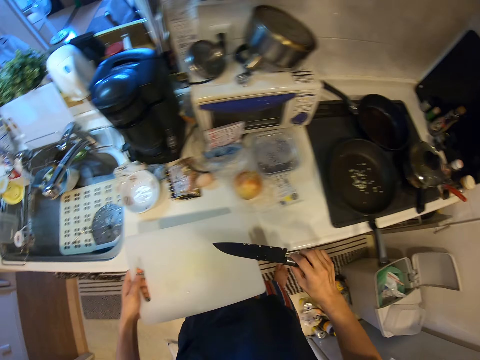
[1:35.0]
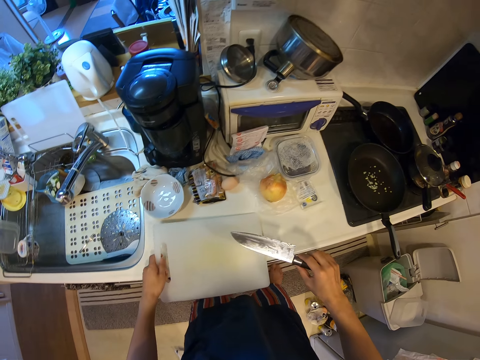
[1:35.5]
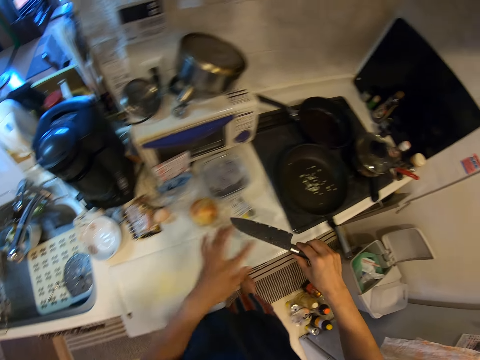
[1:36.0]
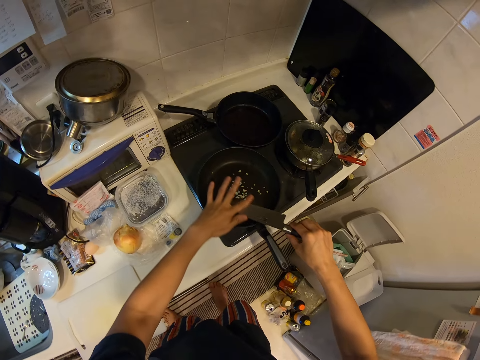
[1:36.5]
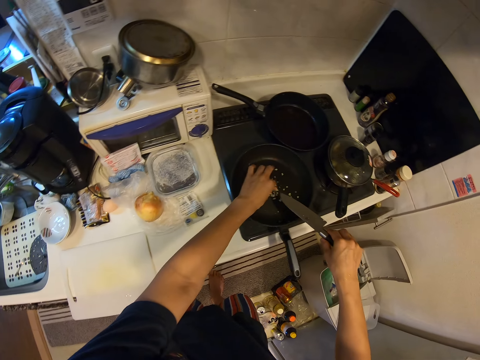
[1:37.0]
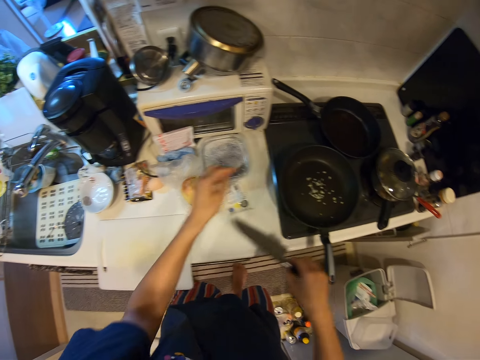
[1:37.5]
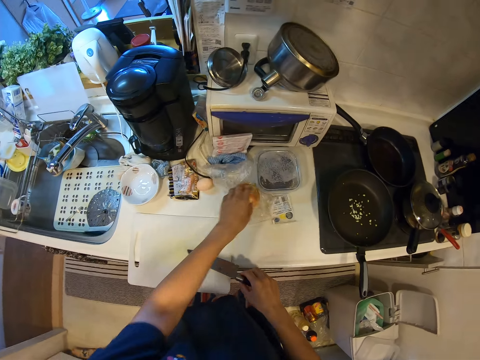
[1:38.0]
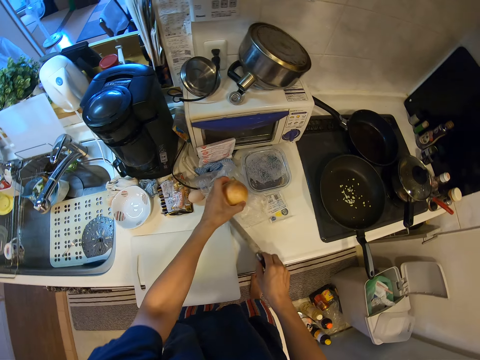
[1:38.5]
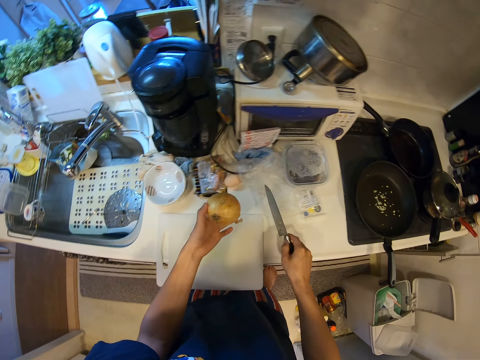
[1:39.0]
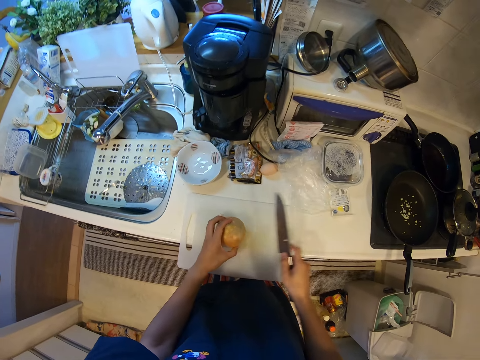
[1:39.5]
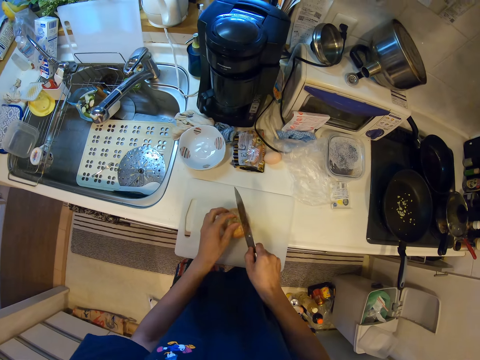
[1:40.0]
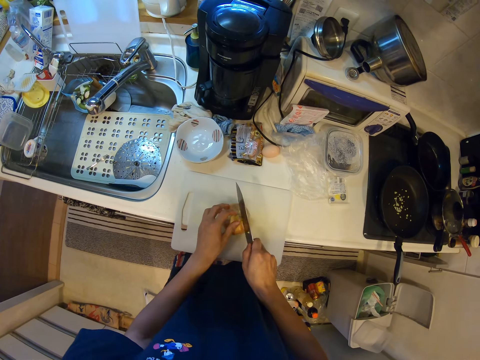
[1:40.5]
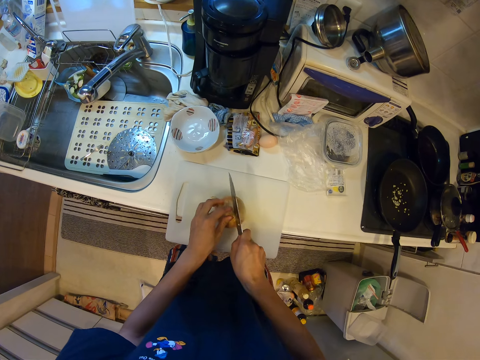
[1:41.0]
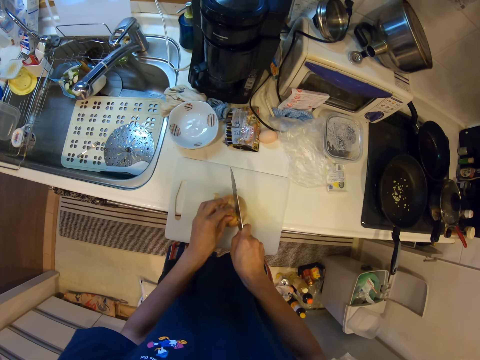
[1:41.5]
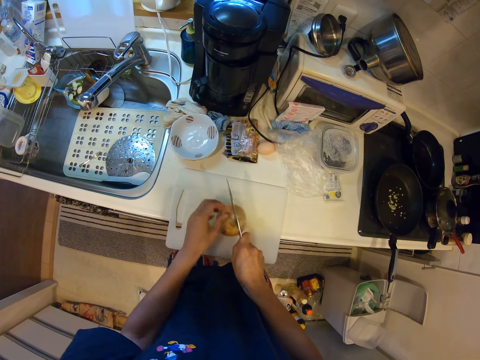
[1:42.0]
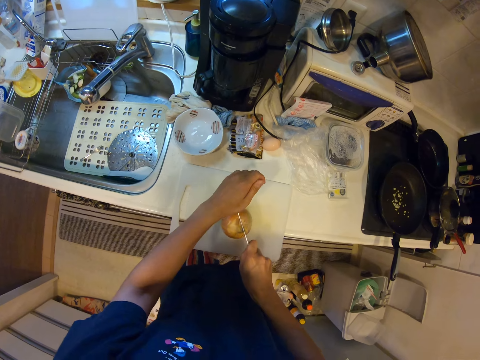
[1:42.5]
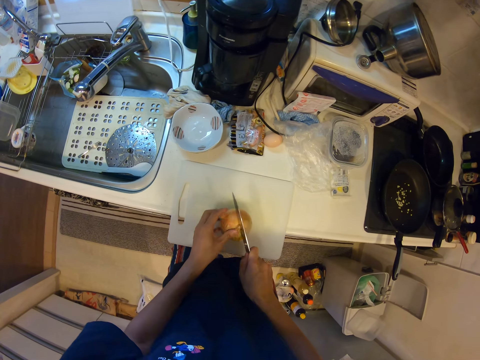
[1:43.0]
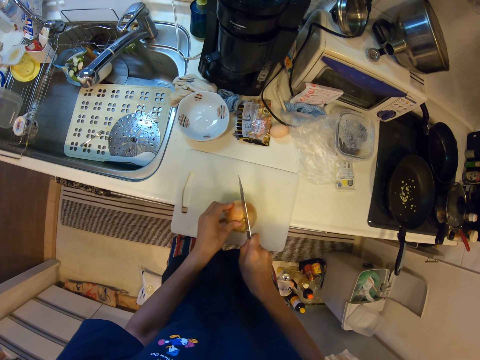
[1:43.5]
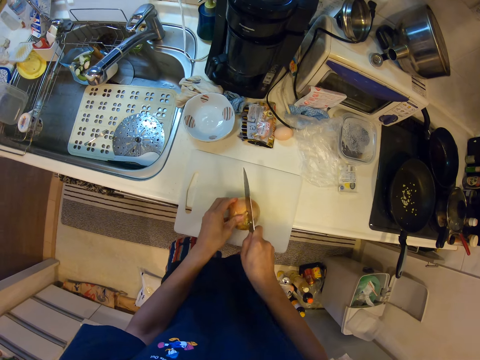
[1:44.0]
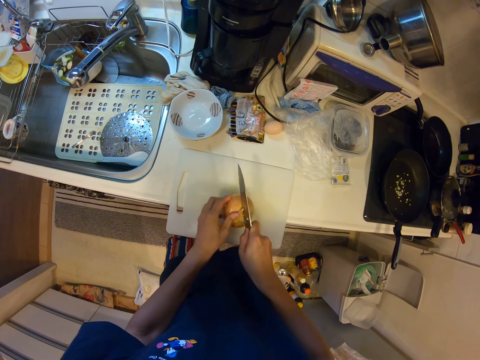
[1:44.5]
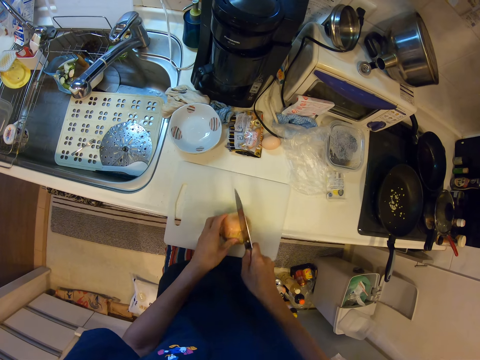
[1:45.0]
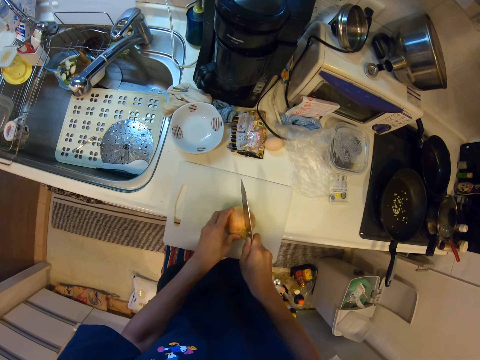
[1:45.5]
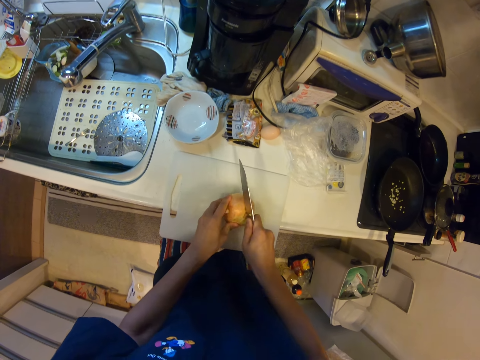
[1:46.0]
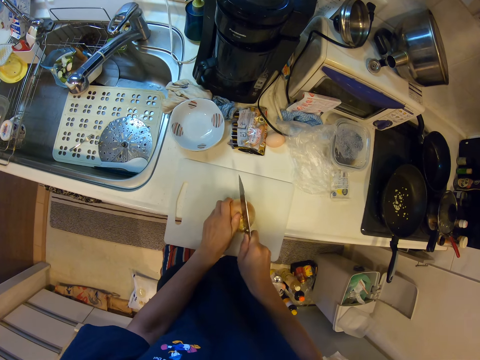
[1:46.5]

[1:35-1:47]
The camera wearer puts the cutting board down. They remove the pieces of onion or garlic from the knife. They pick the onion and pick the knife. They put the onion on the cutting board. They cut the onion.

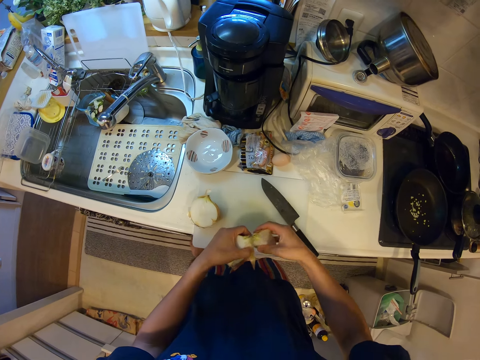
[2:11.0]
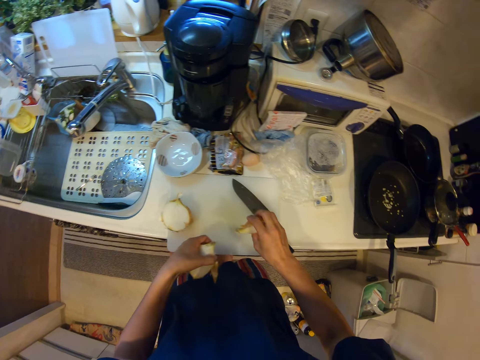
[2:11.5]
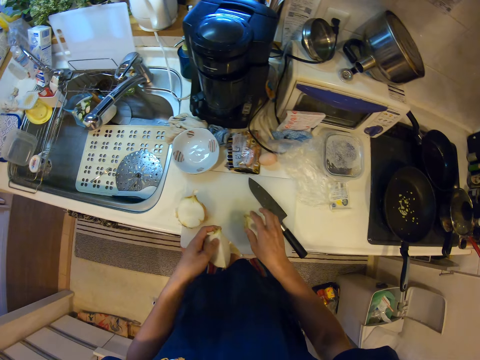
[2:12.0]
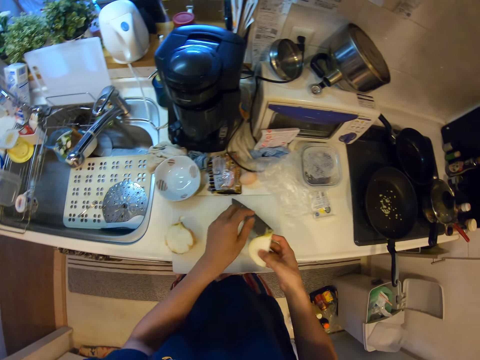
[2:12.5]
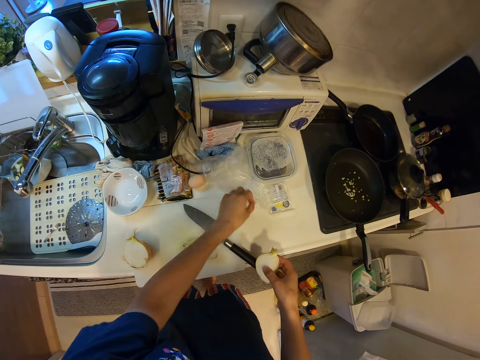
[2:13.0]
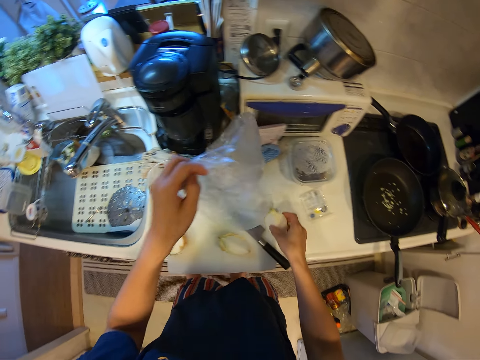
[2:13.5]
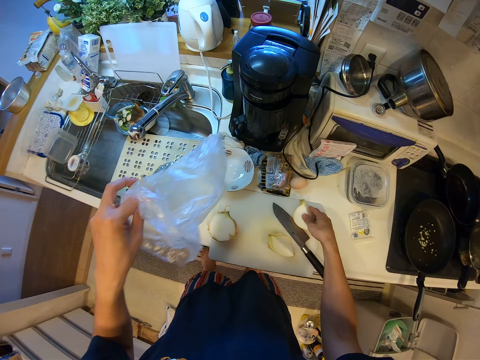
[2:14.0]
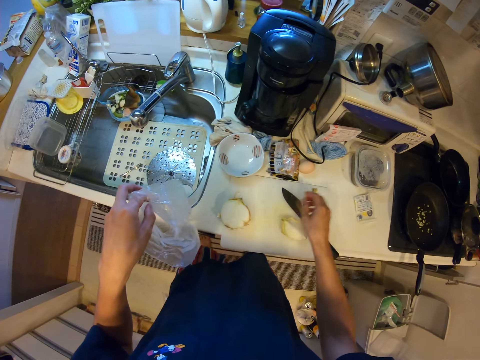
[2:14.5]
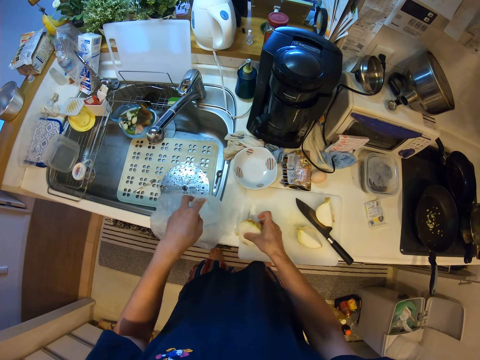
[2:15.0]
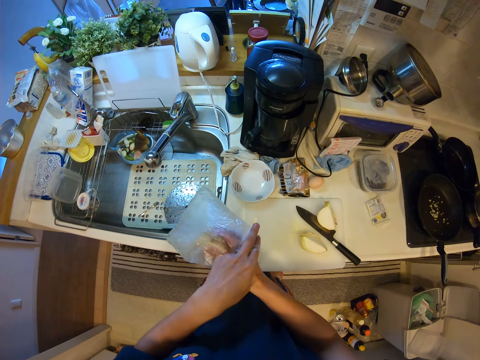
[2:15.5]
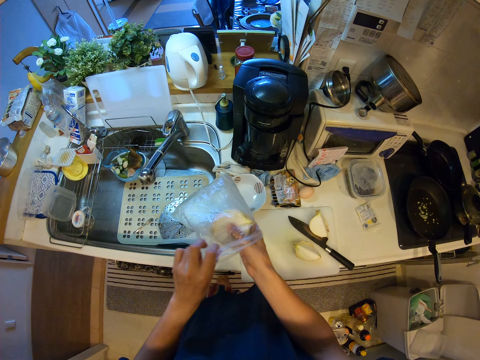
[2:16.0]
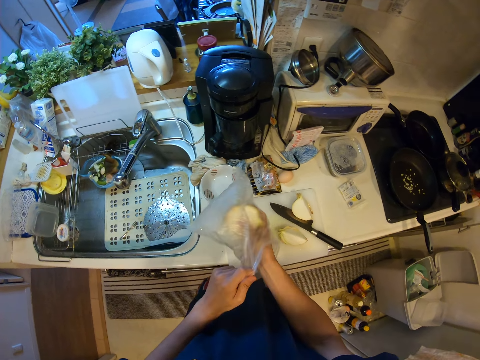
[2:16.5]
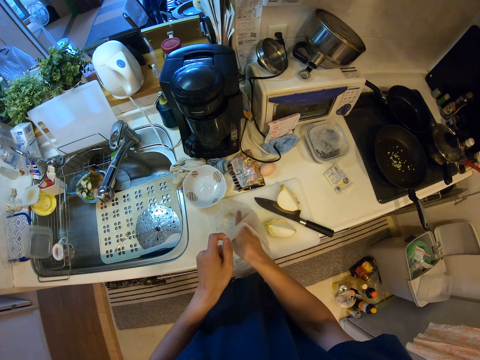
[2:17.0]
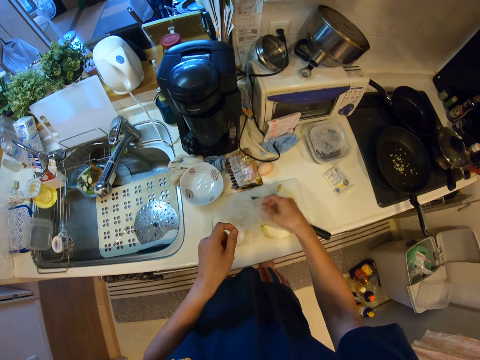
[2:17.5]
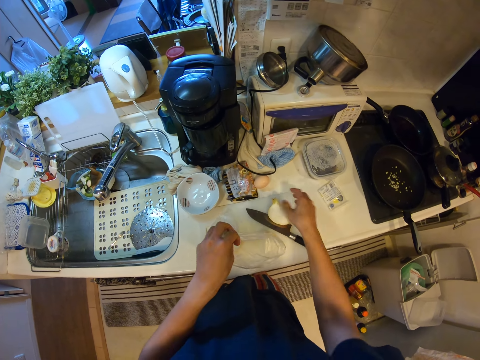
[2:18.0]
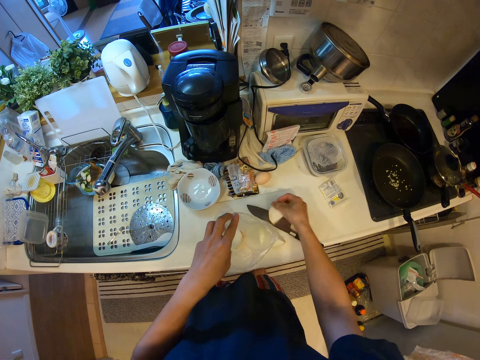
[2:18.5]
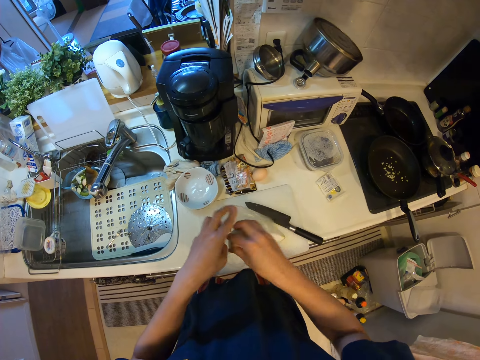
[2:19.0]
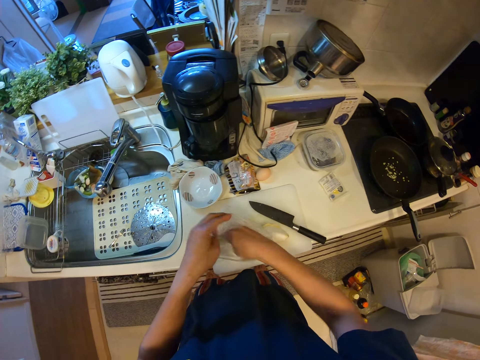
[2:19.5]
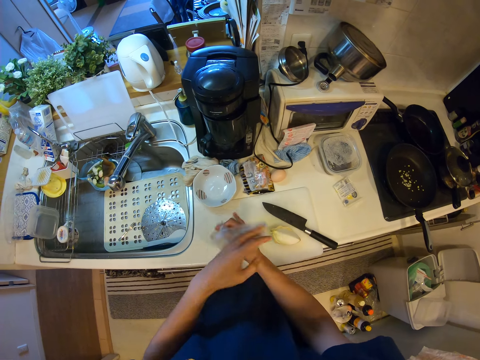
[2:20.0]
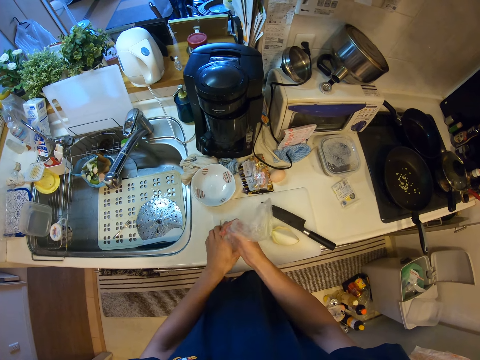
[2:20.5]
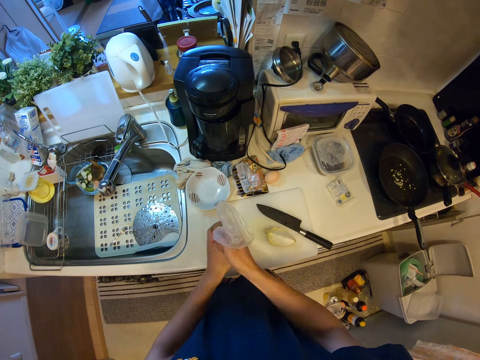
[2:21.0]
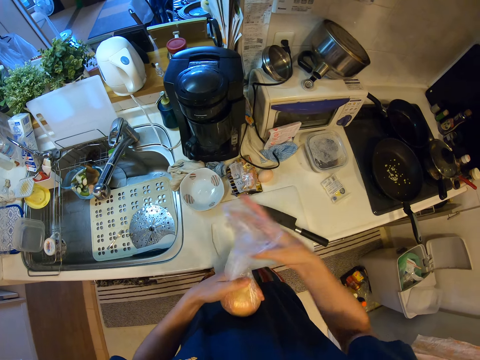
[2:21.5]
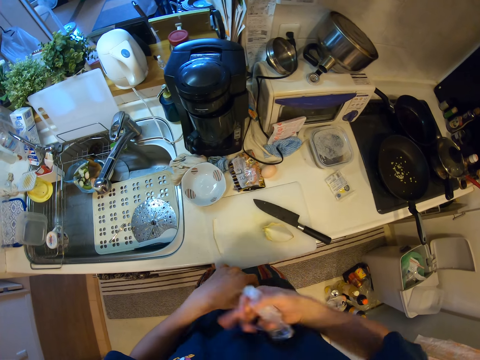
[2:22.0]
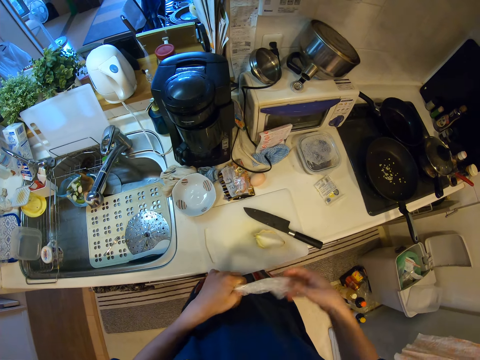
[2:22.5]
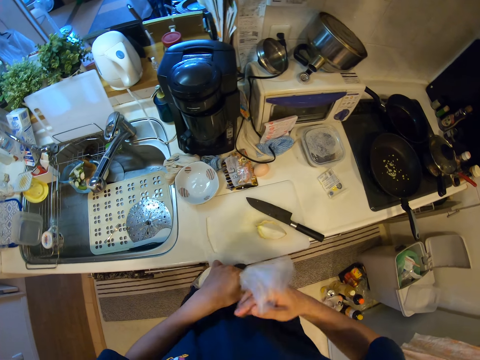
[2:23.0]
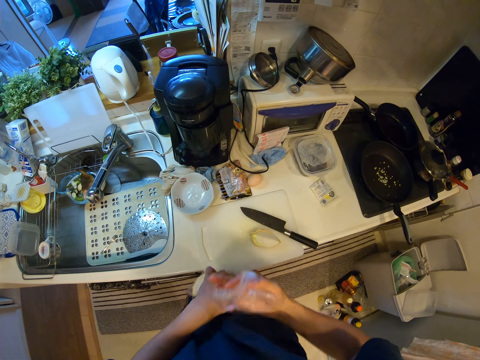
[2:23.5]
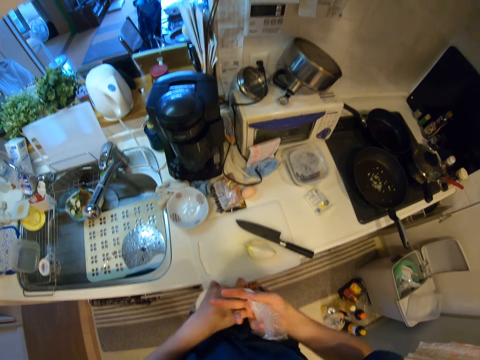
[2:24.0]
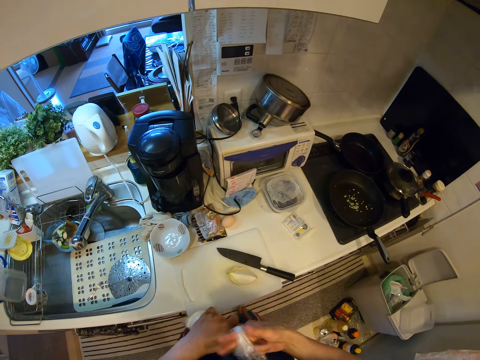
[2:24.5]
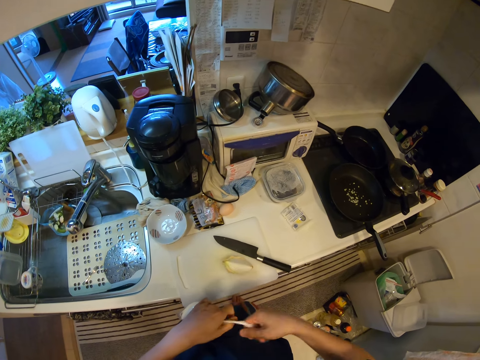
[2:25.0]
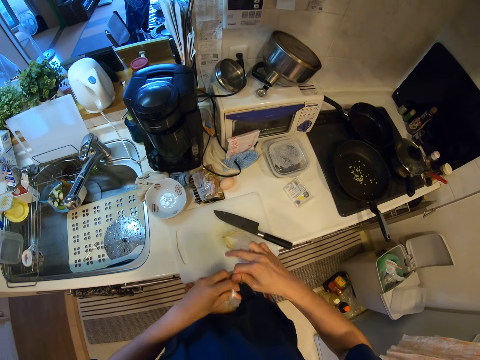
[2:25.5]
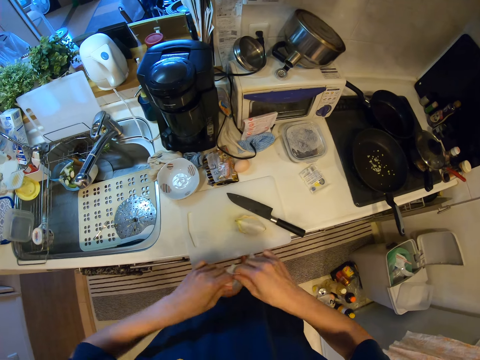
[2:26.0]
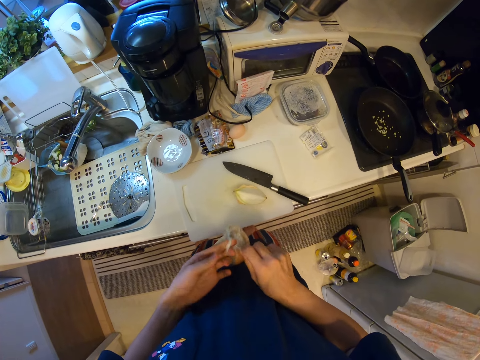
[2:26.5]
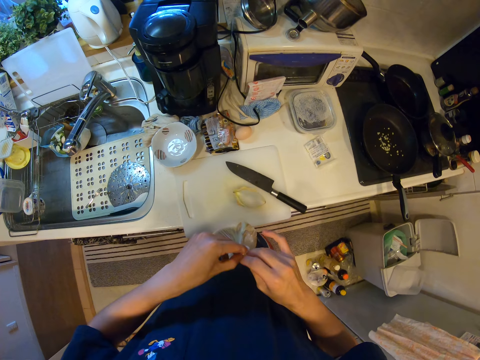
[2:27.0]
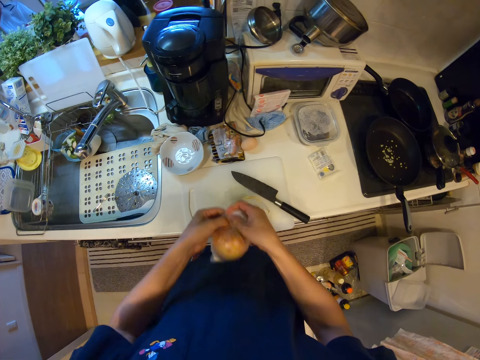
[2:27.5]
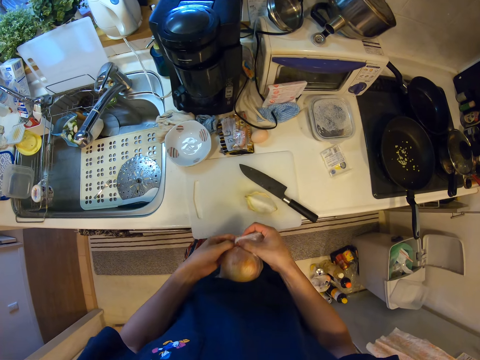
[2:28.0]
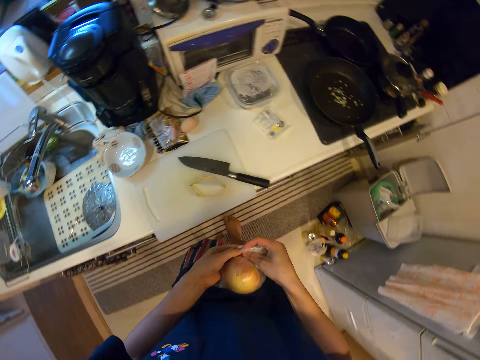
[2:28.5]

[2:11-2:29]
The camera wearer holds the piece of onion. They put the piece of onion on the cutting board. They hold the piece of onion. They pick the plastic paper. They put the piece of onion on the cutting board. They pick the onion. They put the onion in the plastic paper. They pick the piece of onion. They put the piece of onion in the plastic paper. They fold the paper. They close the paper.
